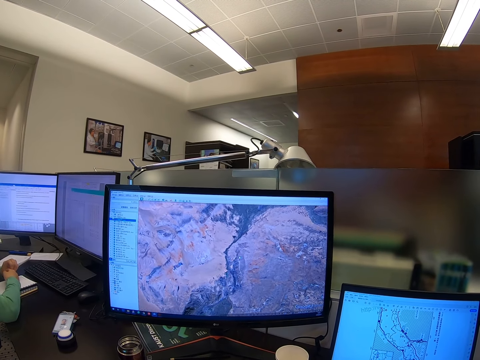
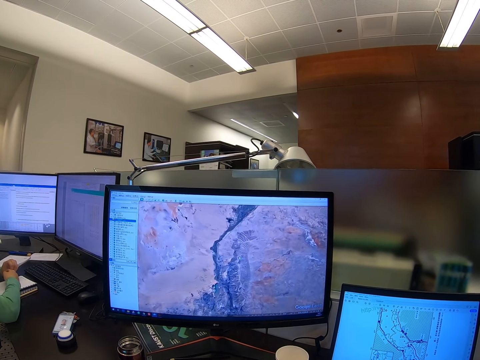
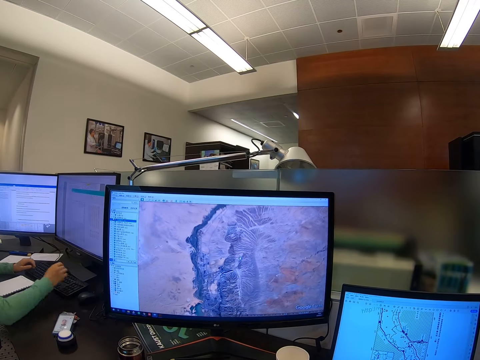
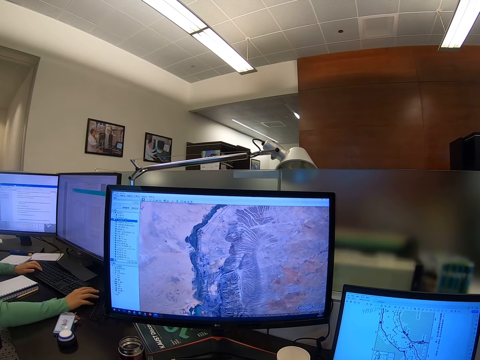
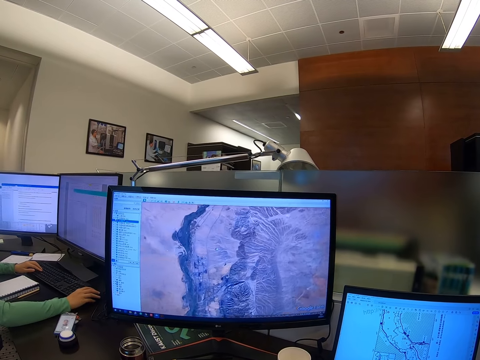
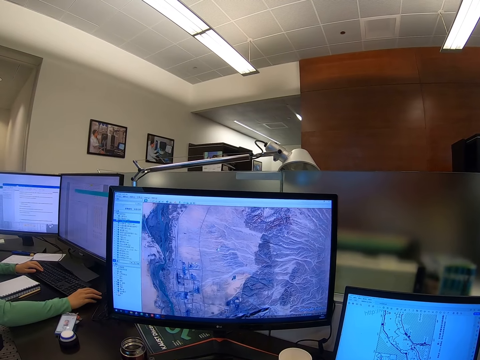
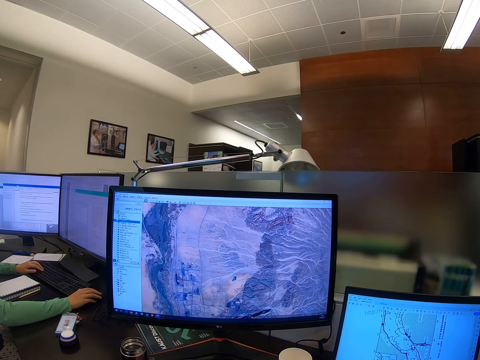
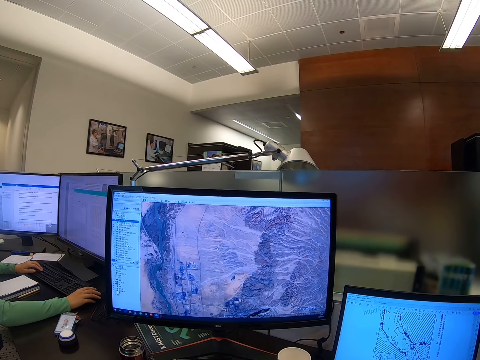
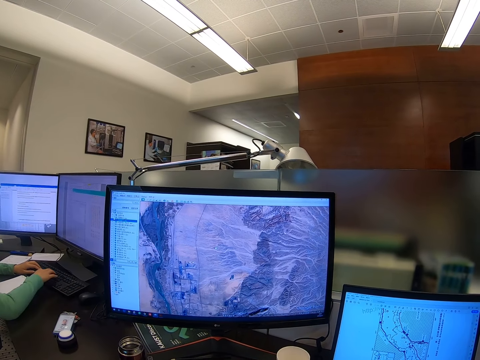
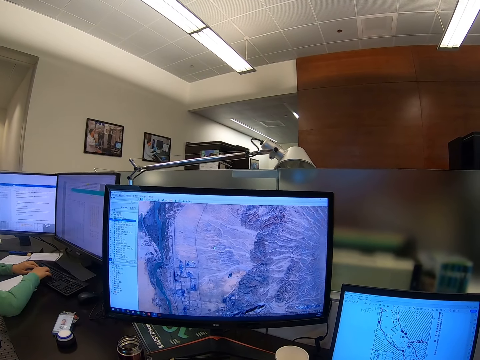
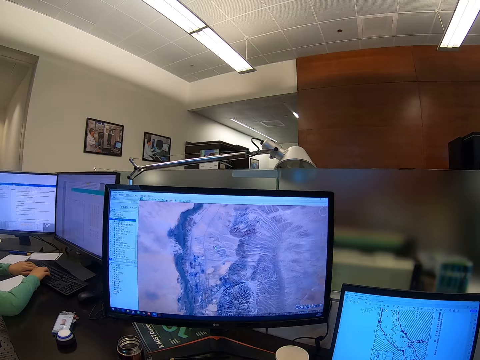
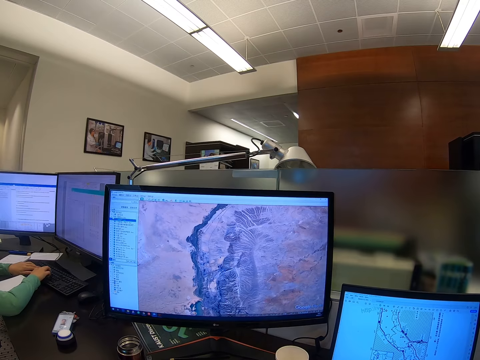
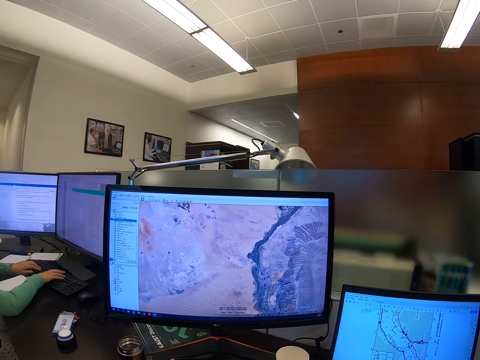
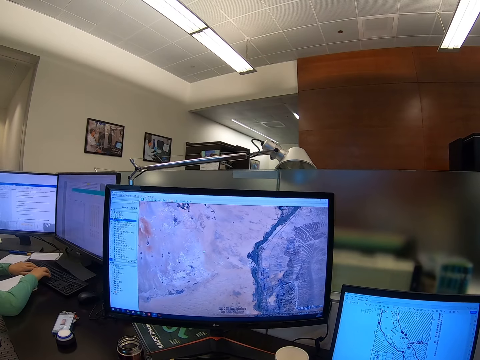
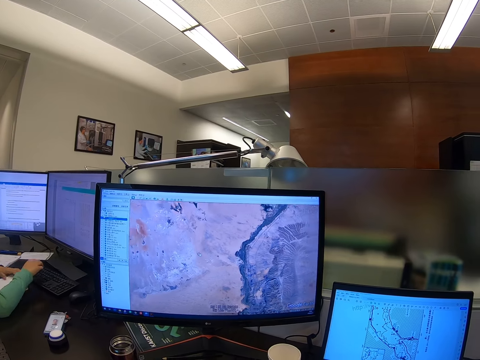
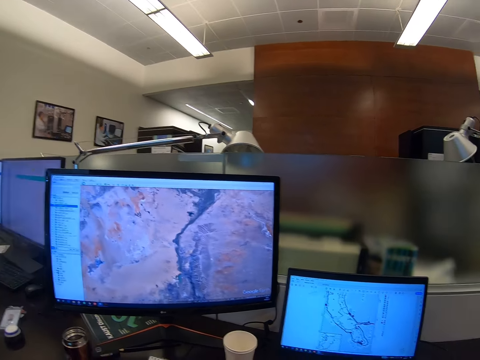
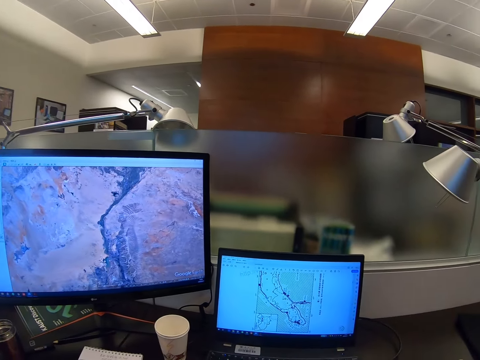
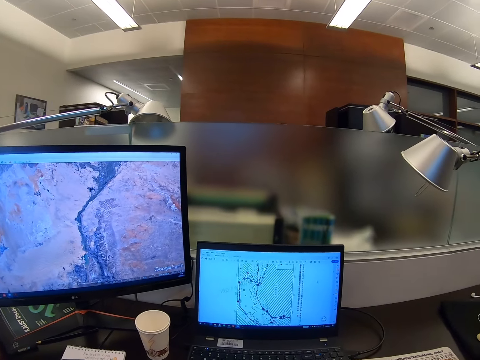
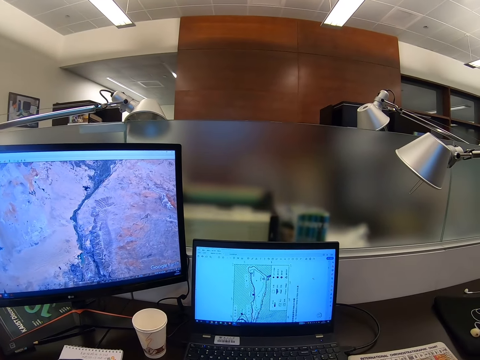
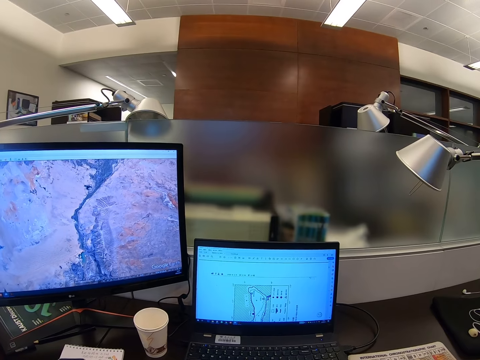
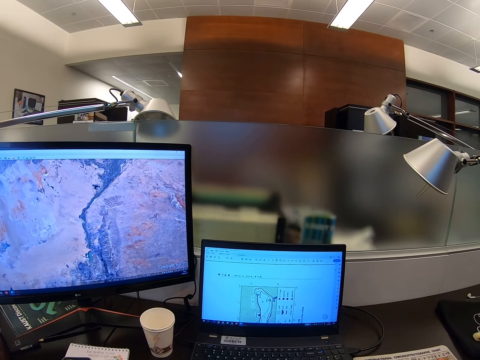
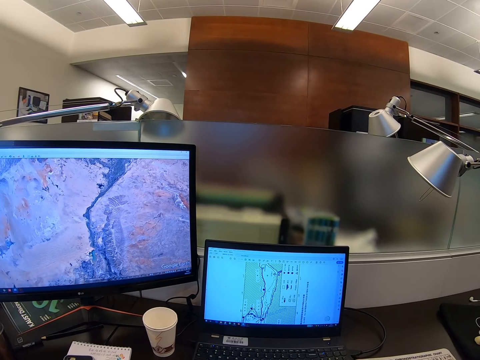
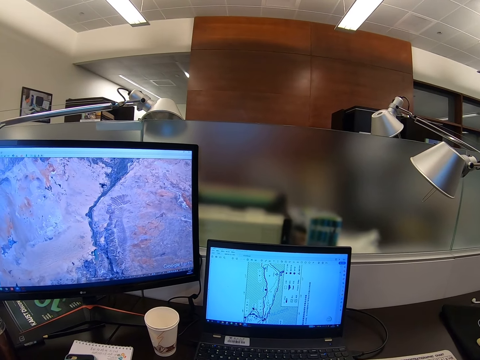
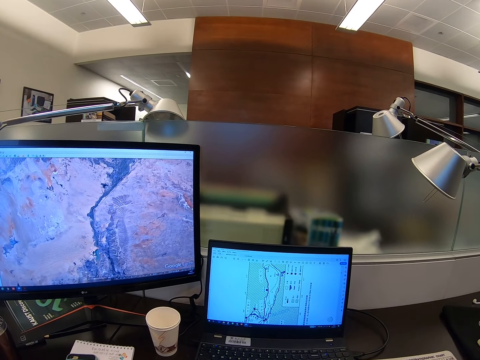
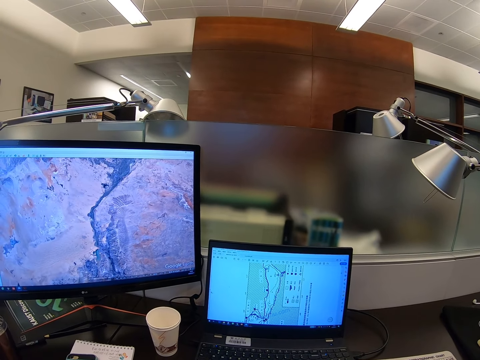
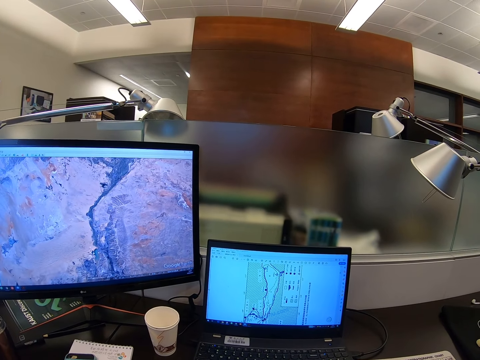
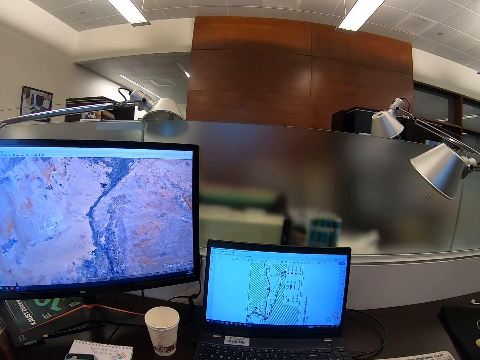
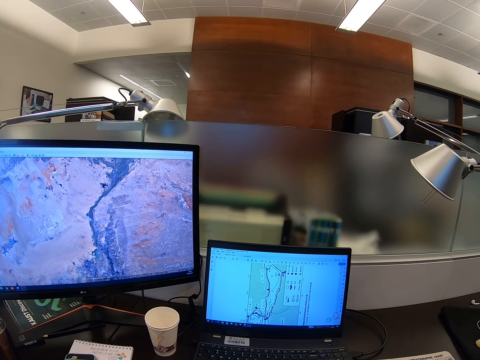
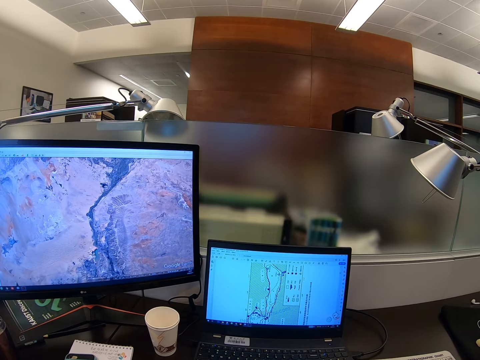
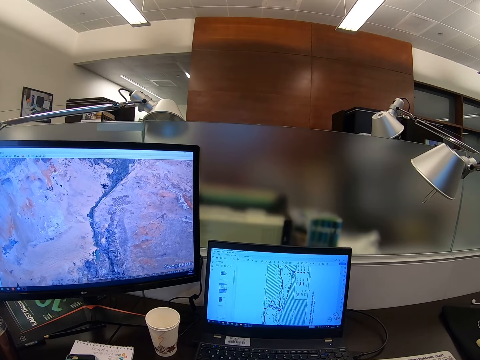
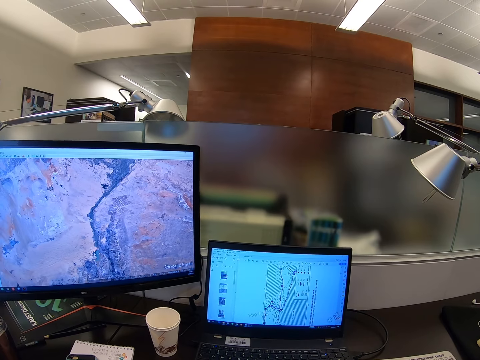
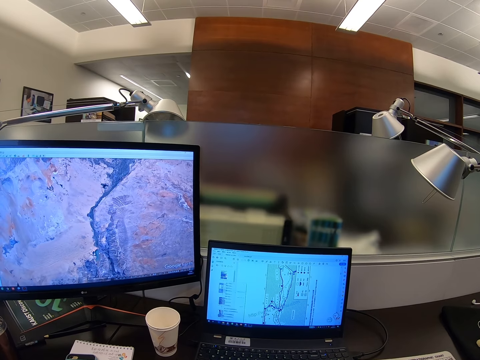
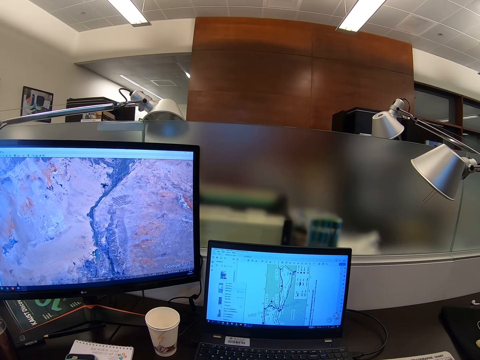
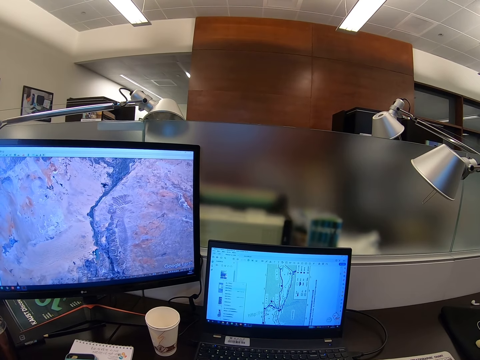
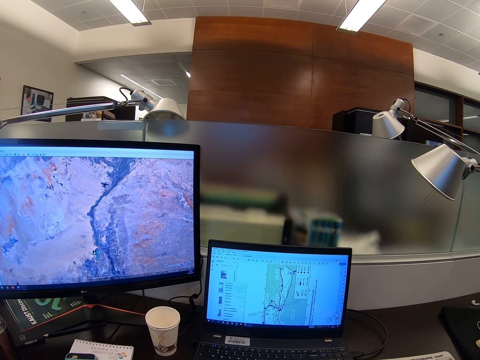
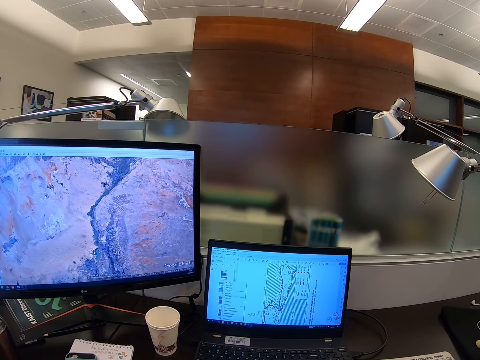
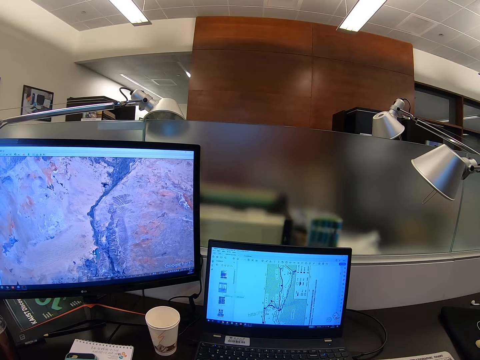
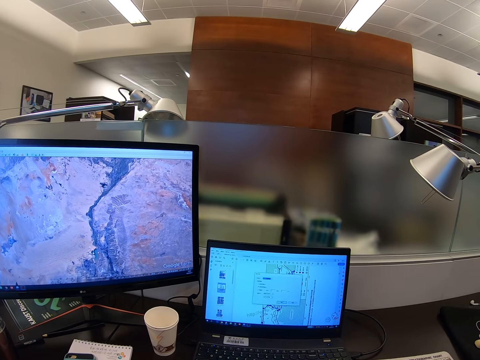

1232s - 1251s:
The camera wearer scrolls a computer. They stare at the computer. They scroll the computer.

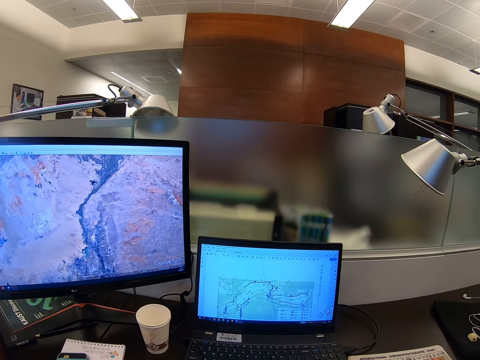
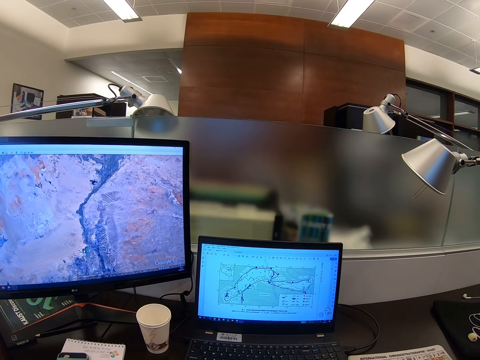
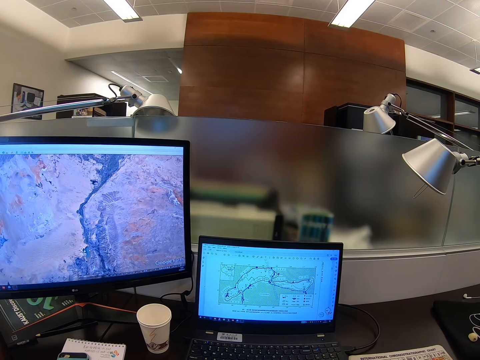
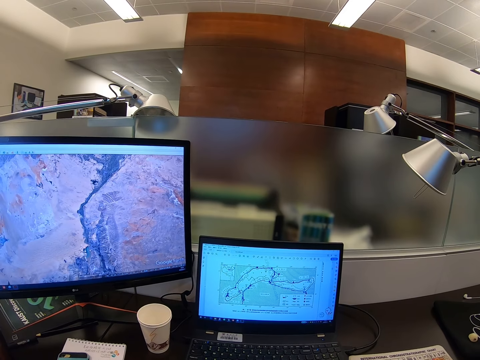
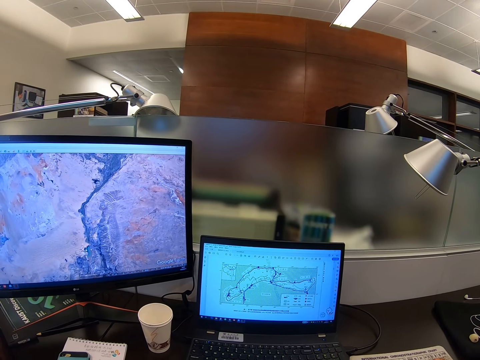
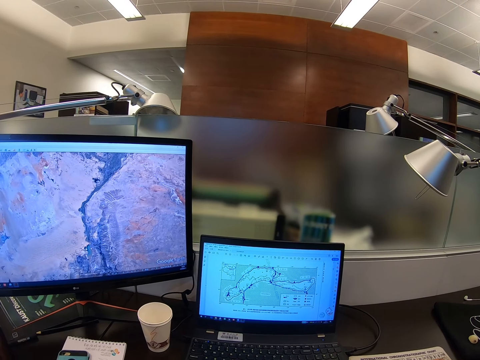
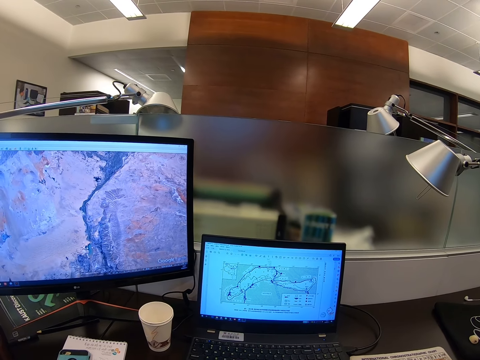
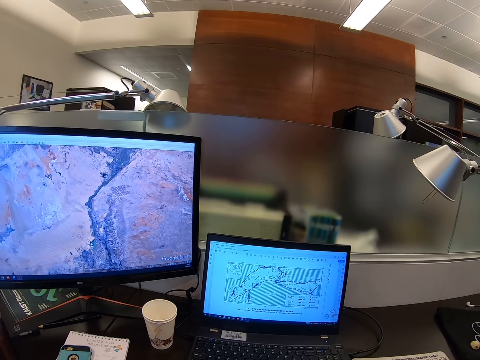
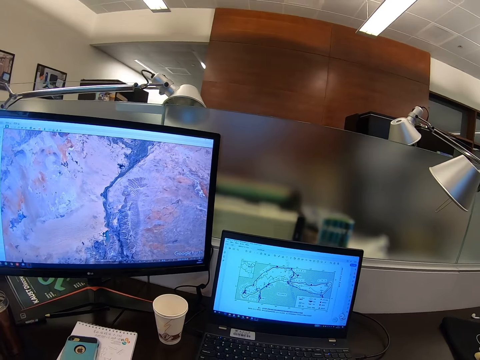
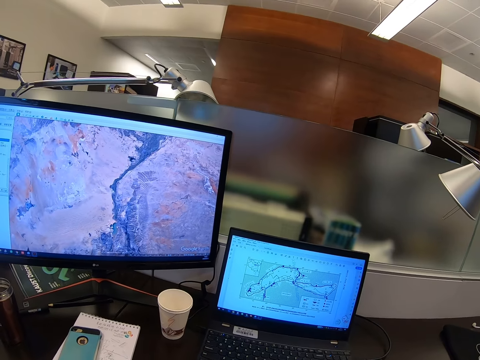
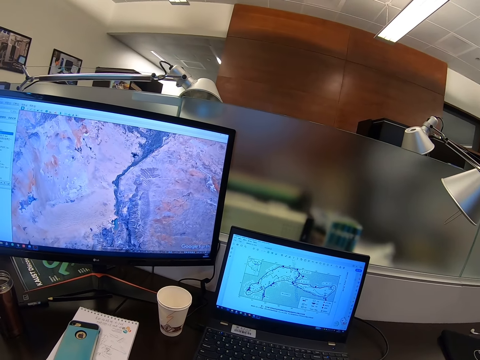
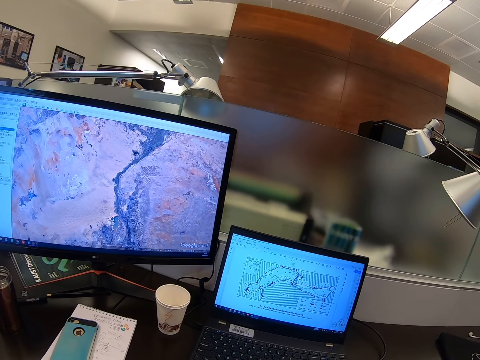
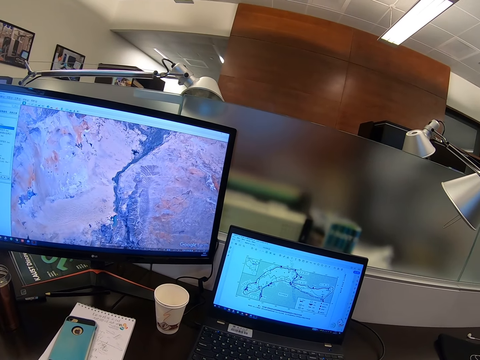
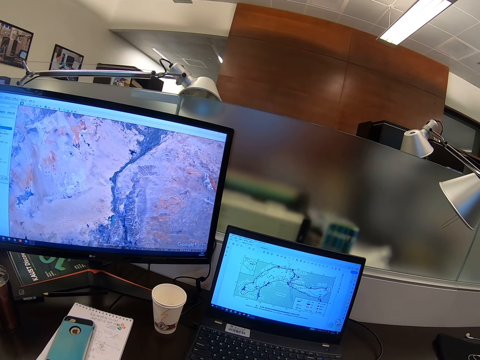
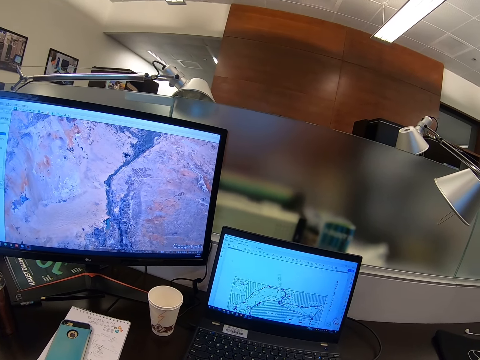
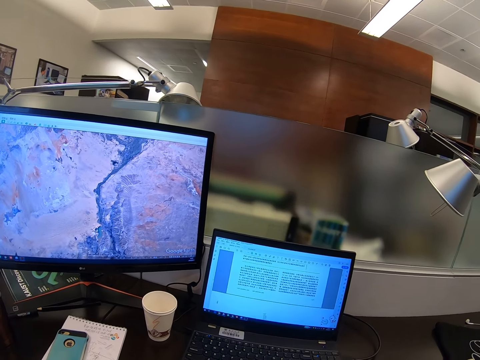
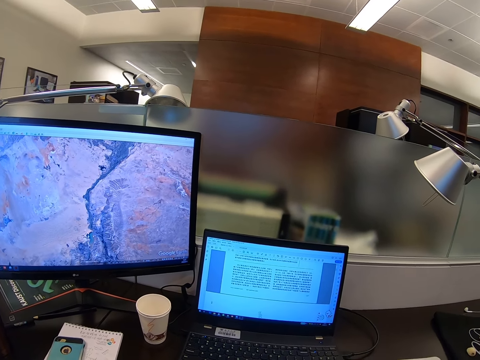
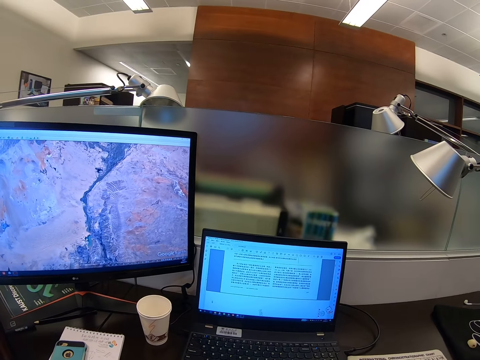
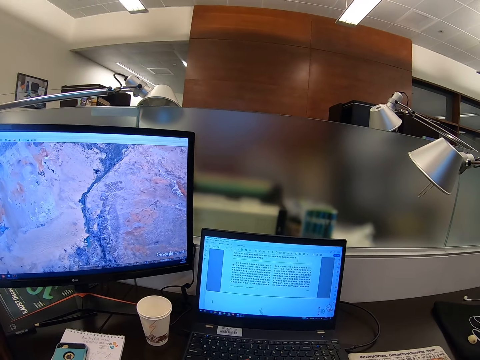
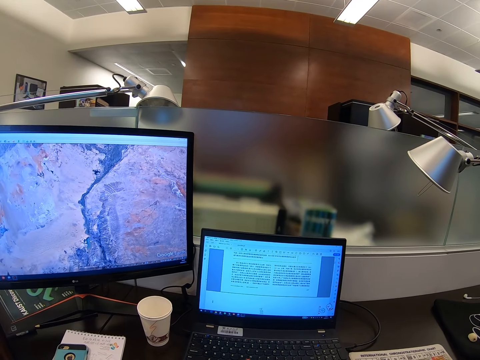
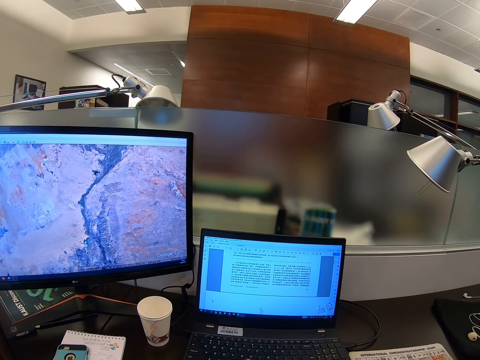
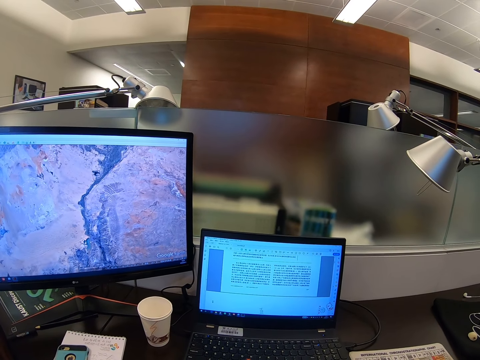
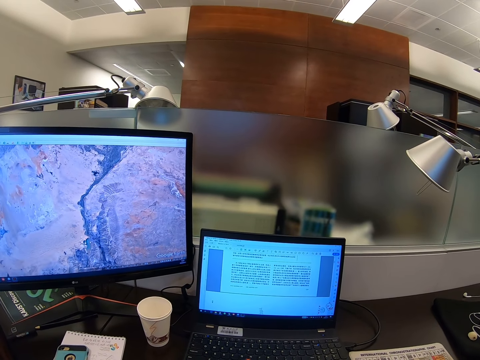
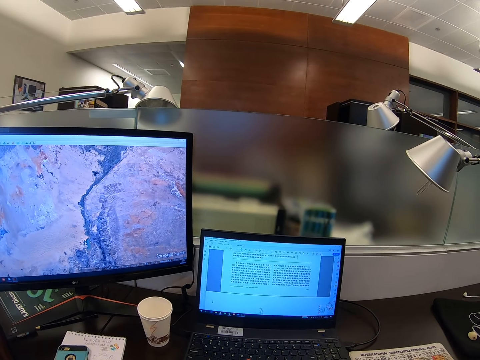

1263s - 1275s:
The camera wearer stares at a computer.
